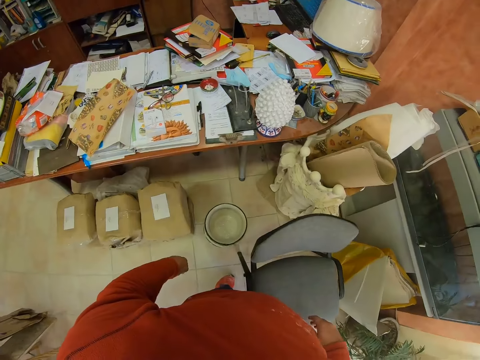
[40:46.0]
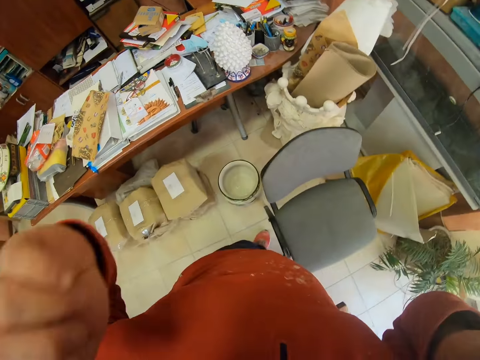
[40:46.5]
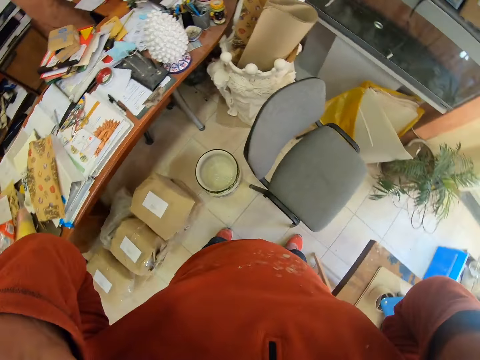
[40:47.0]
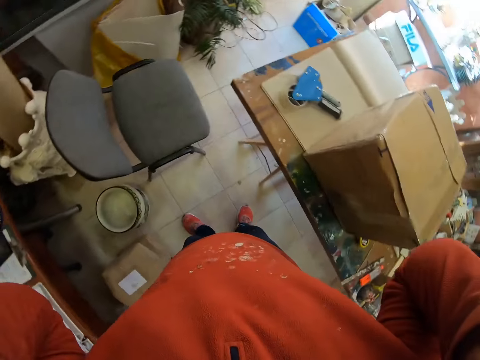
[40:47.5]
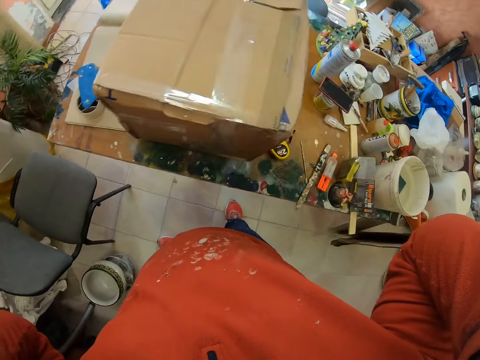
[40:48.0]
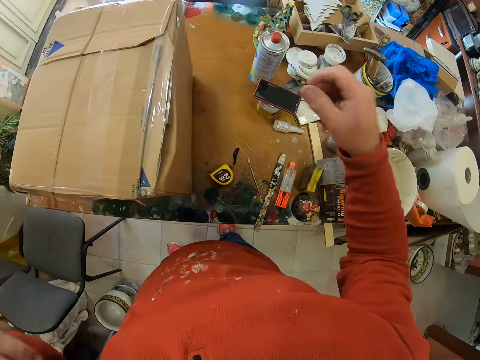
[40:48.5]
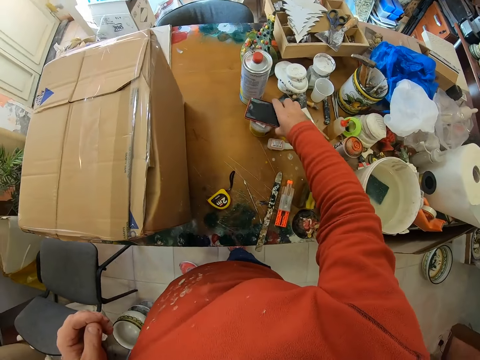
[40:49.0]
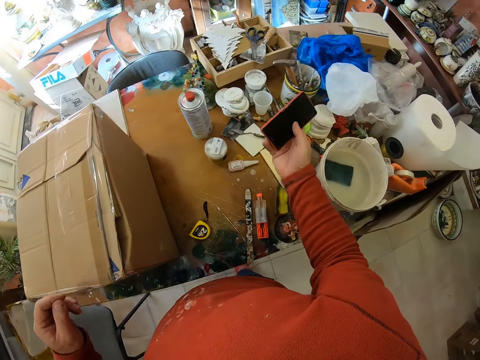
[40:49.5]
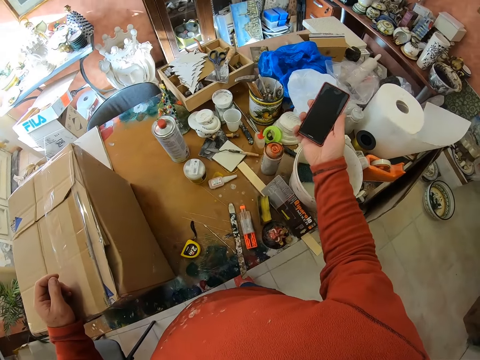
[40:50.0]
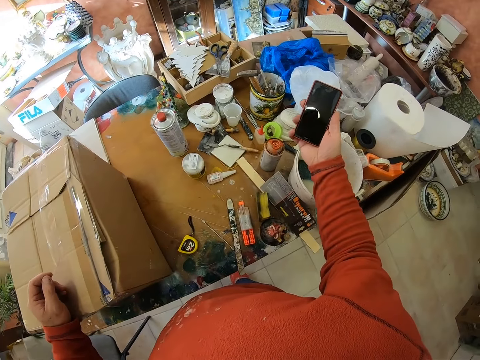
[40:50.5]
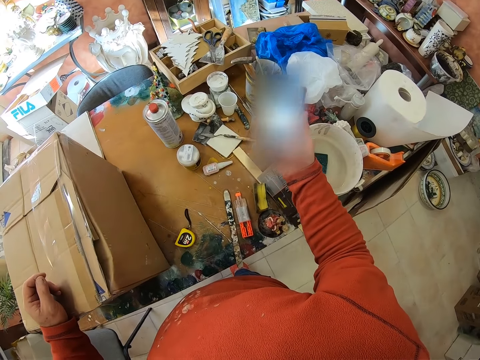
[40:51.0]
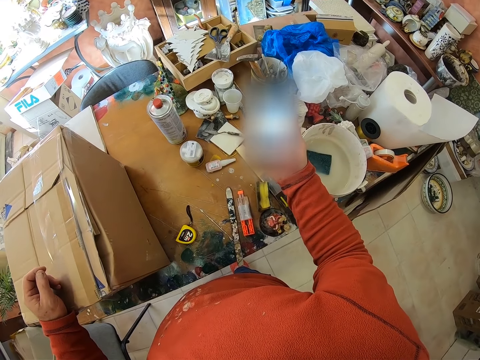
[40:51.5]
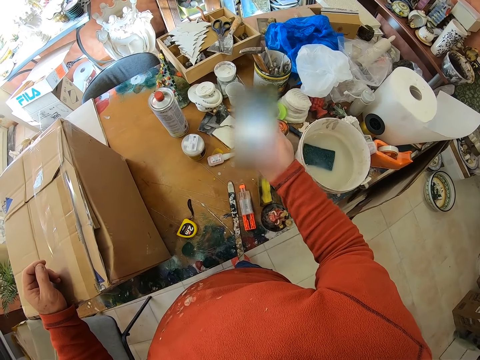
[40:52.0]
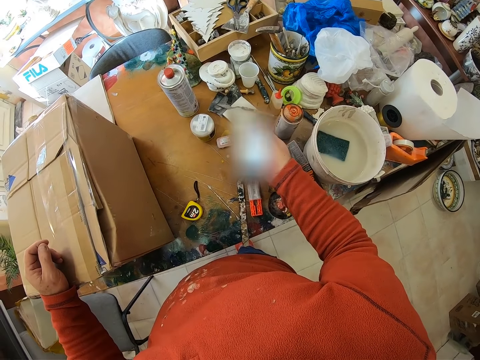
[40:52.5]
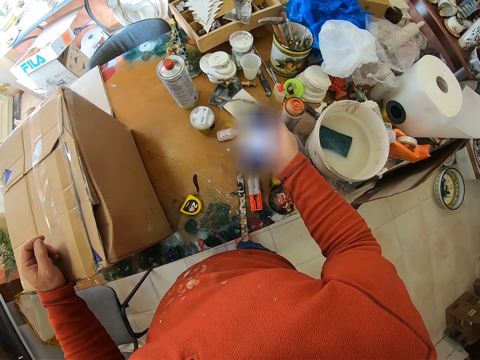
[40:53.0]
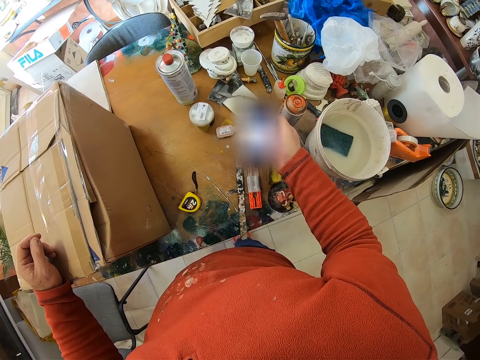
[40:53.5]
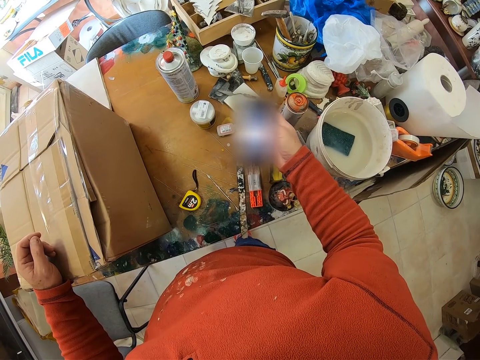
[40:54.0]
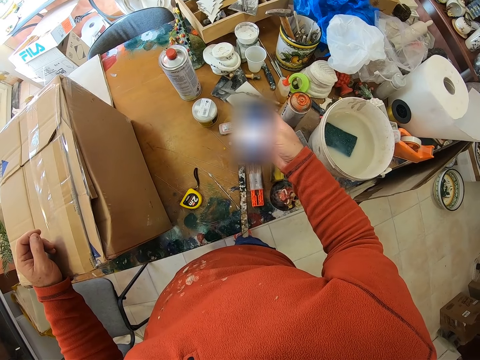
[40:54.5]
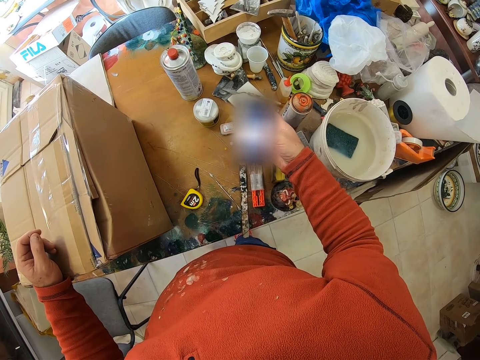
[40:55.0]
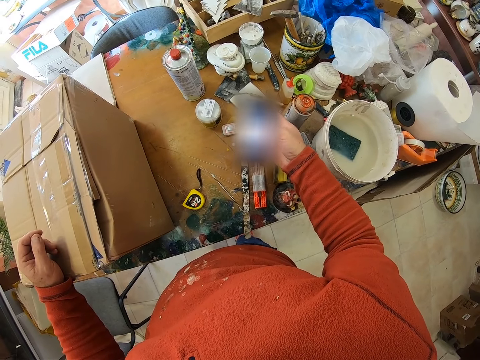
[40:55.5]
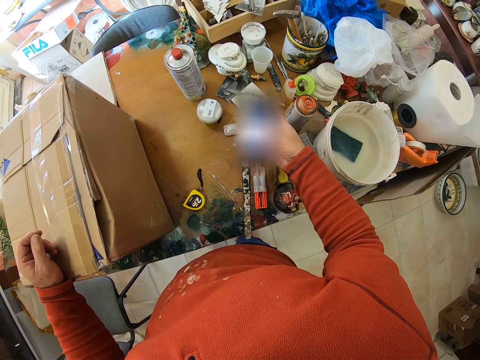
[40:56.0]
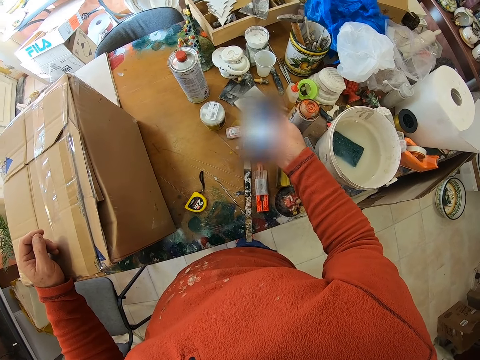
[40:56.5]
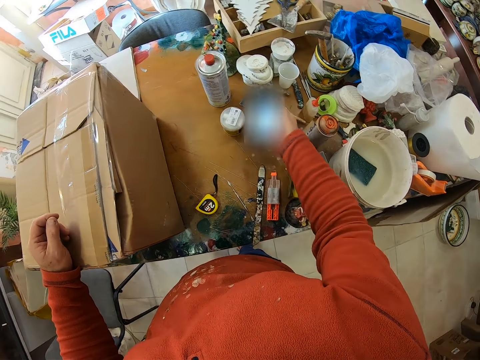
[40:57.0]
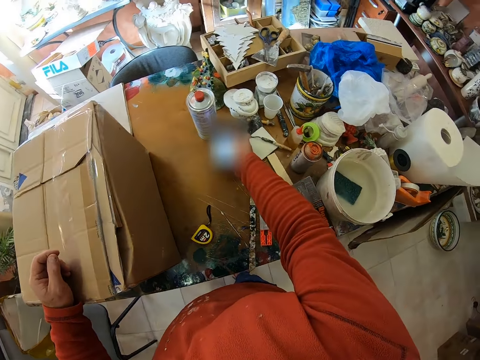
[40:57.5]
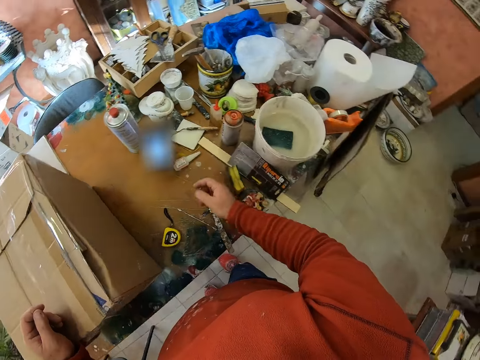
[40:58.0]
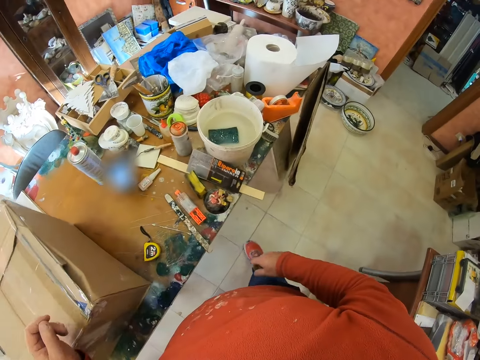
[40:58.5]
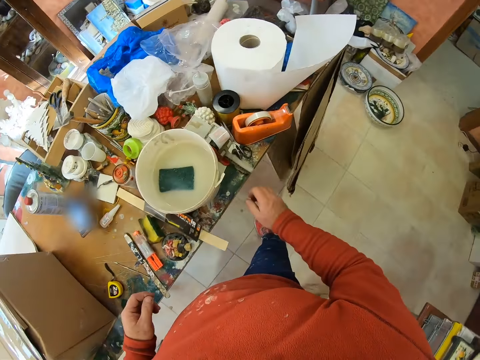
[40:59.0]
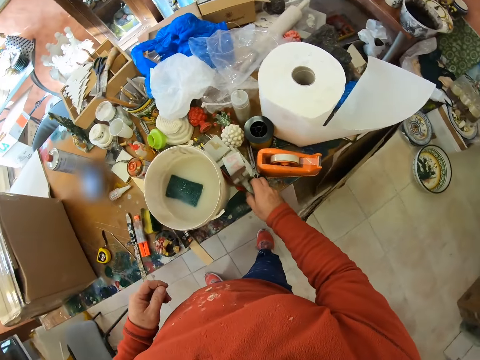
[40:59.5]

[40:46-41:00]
The camera wearer holds something. They adjust the camera. They take the phone. They switch on the phone. They unlock the phone. They scroll the phone. They look at the phone. They operate the phone. They put the phone on the table. They look around the room. They walk beside the table.

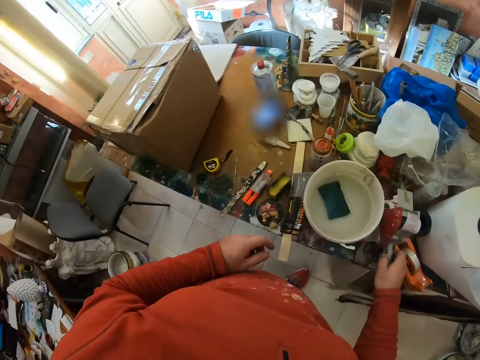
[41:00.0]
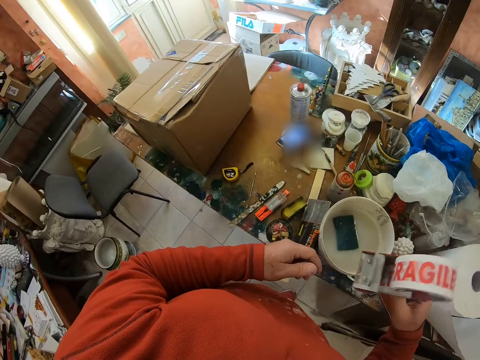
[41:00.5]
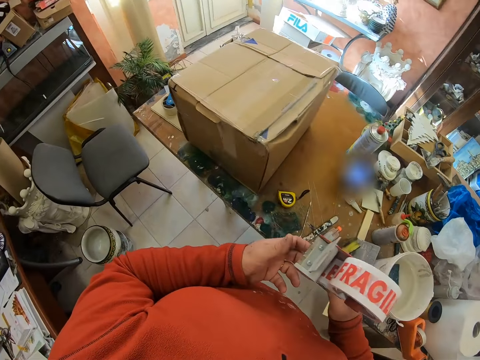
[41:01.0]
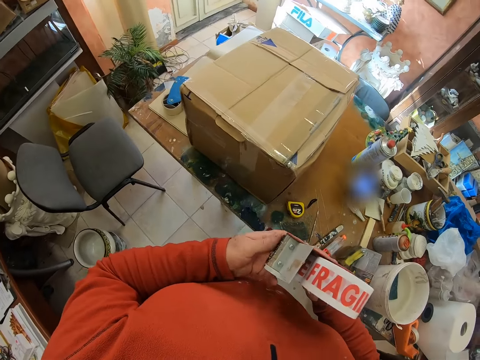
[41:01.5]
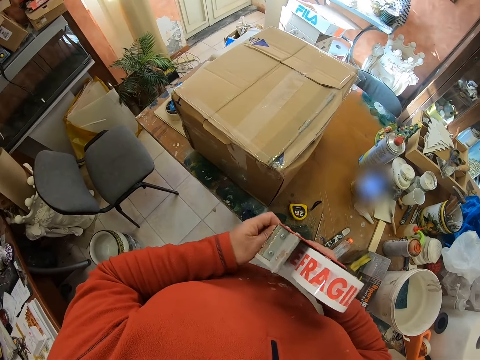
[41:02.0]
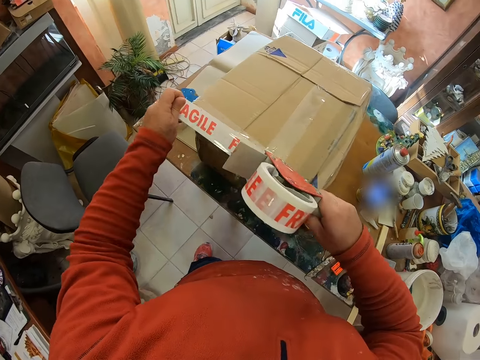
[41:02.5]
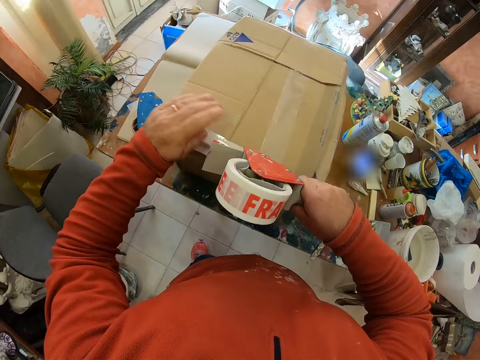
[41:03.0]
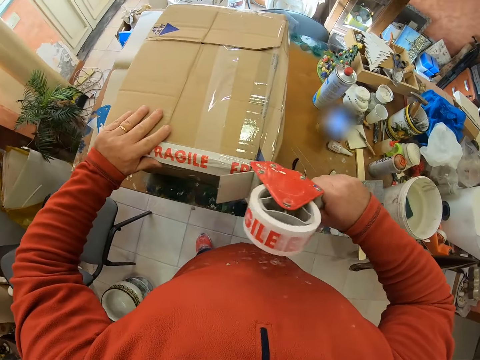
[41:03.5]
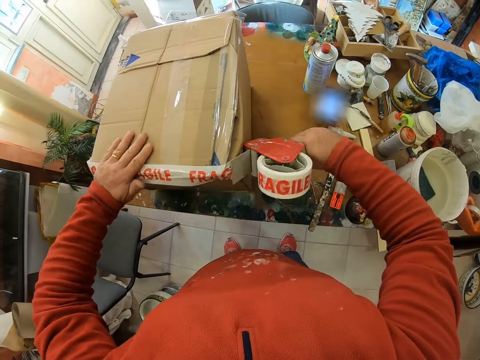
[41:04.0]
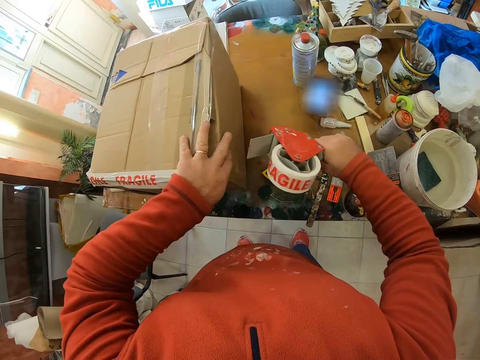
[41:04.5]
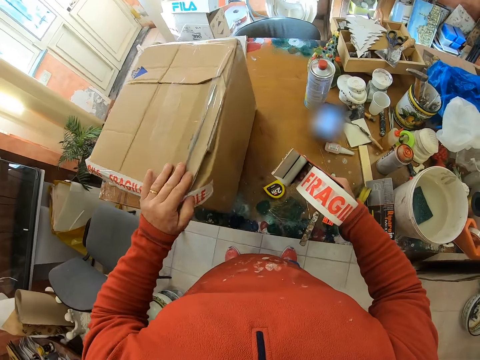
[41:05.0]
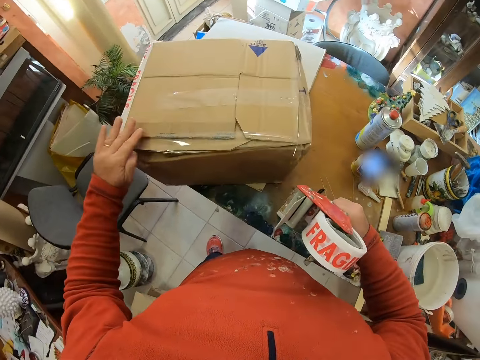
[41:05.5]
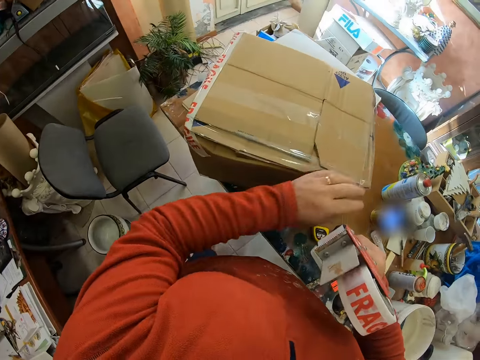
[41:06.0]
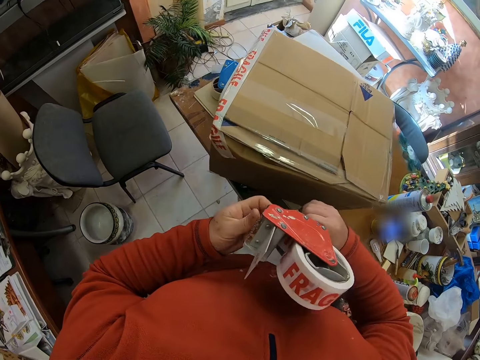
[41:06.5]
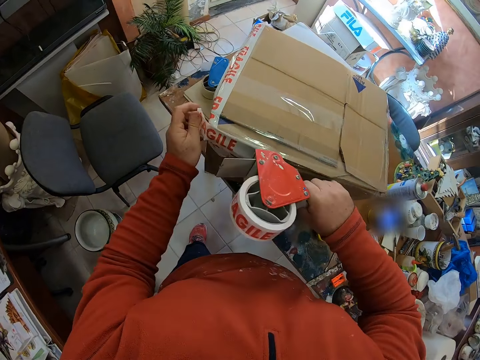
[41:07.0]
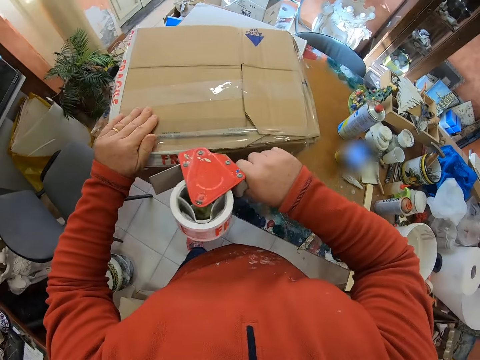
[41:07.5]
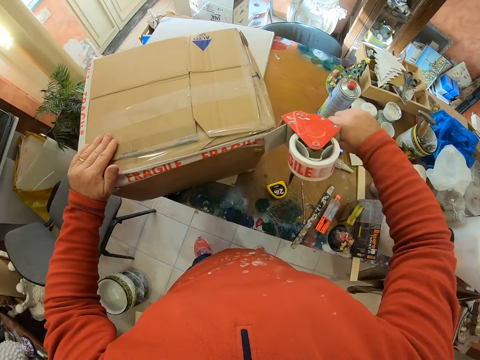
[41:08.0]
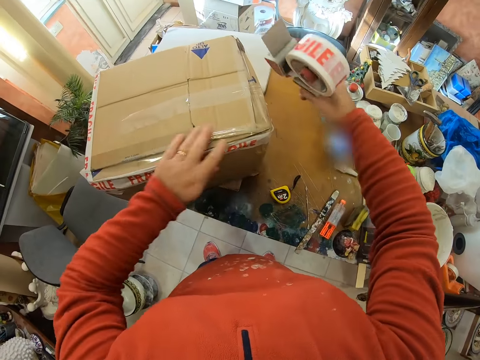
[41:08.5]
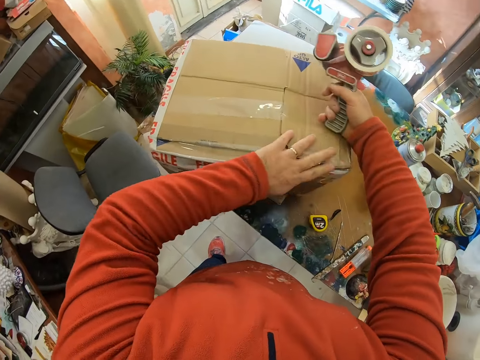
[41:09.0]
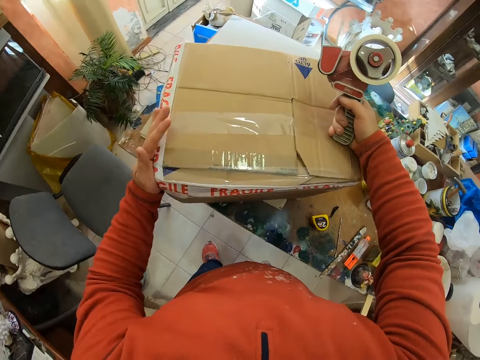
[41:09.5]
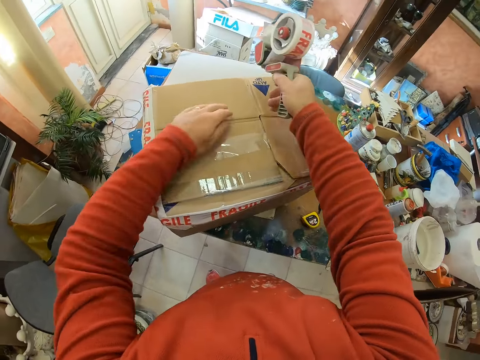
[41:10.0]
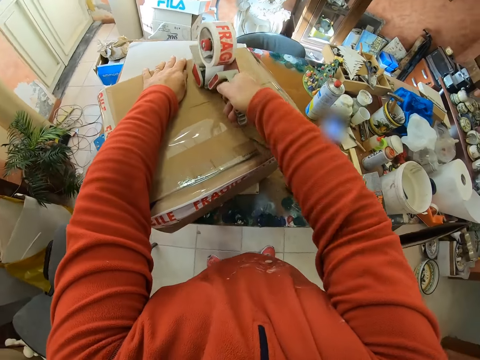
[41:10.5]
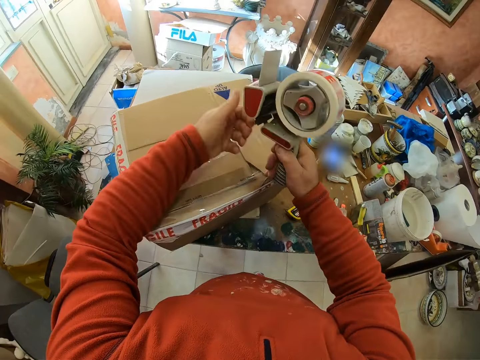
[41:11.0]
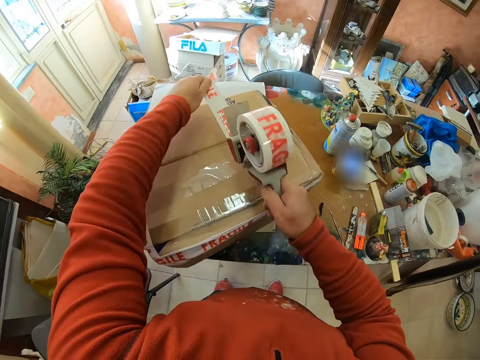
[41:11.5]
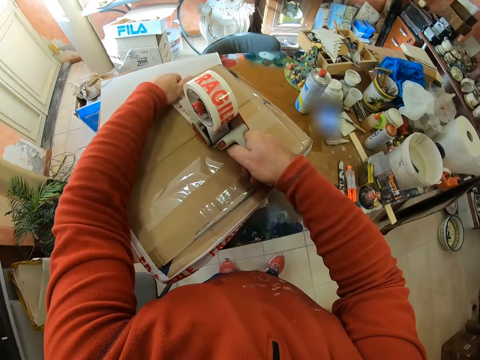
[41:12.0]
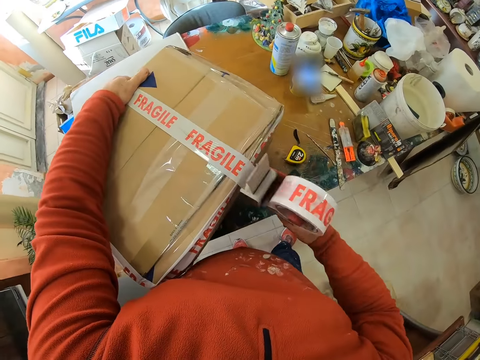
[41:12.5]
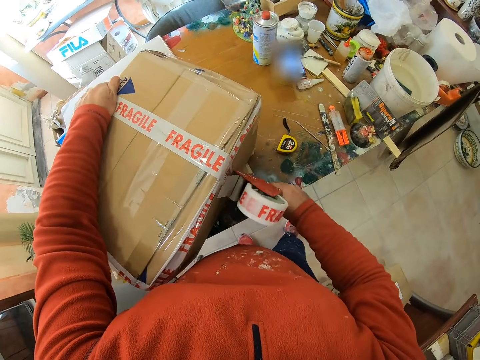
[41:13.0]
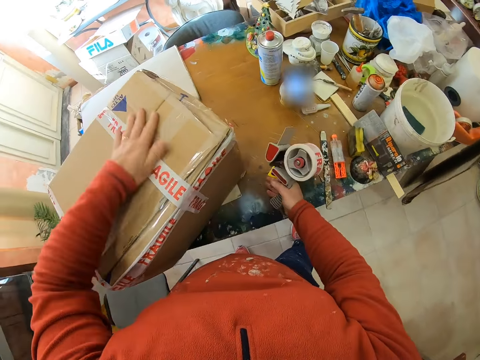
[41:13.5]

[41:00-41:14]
The camera wearer takes the cello tape holder or sellotape. They turn the sellotape on the hand. They unfold the cello tape. They pull the sellotape. They put the cello tape on a box. They turn the box on the table. They pull the sellotape. They put the cello tape on the box. They press the cello tape on the box. They put the cello tape on the box.
